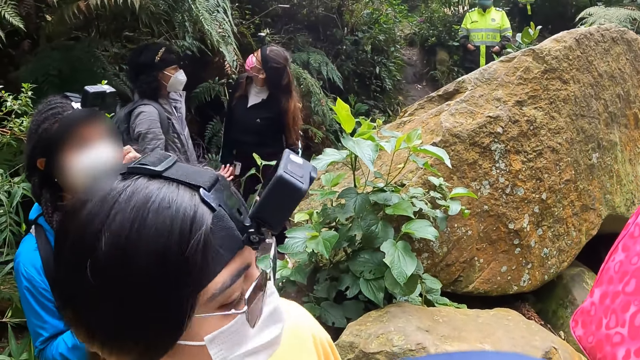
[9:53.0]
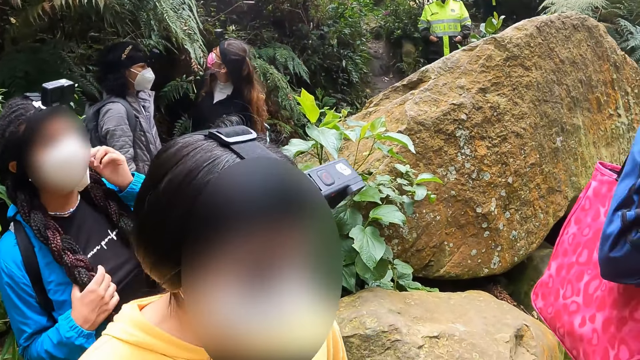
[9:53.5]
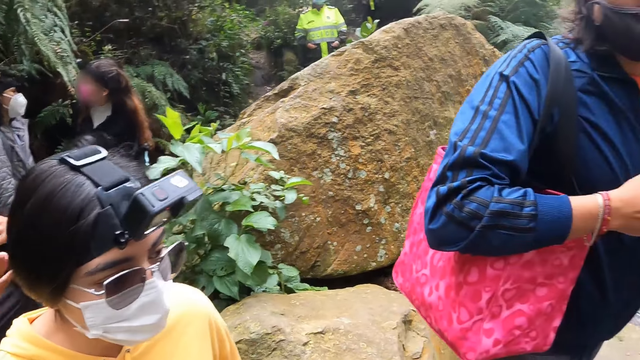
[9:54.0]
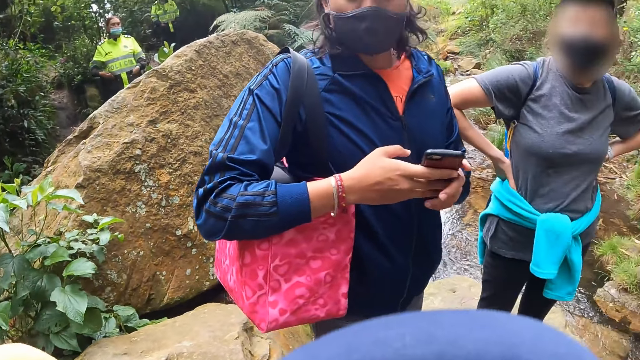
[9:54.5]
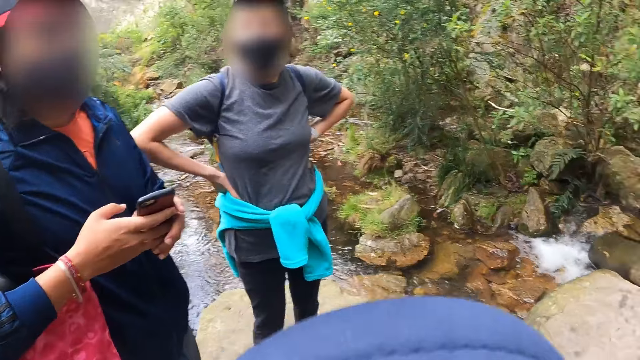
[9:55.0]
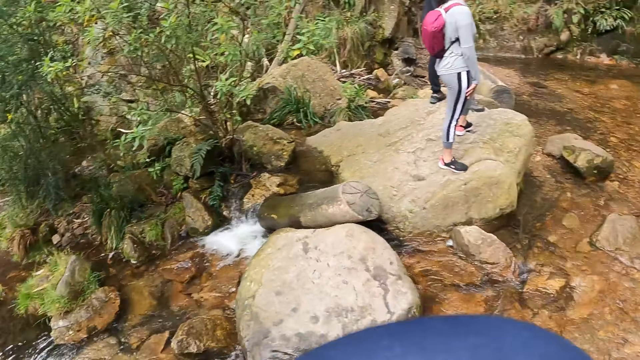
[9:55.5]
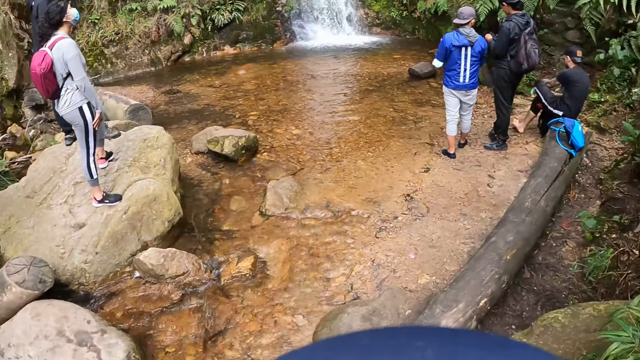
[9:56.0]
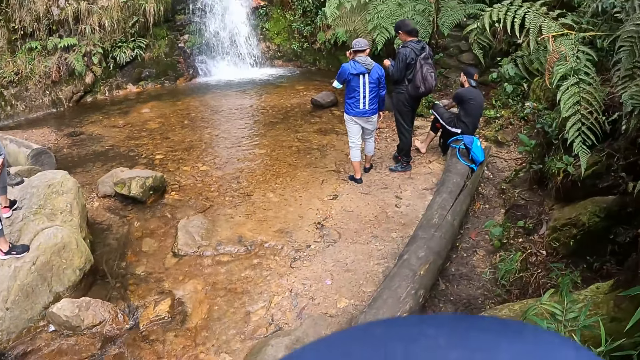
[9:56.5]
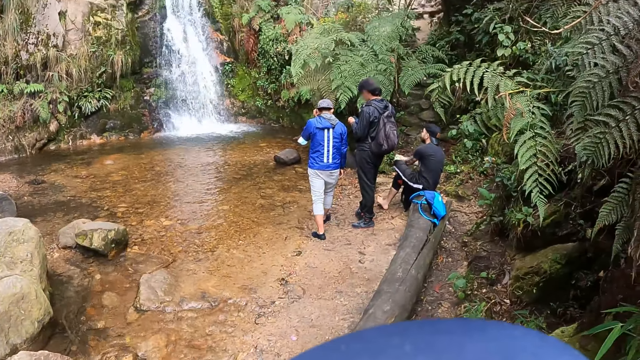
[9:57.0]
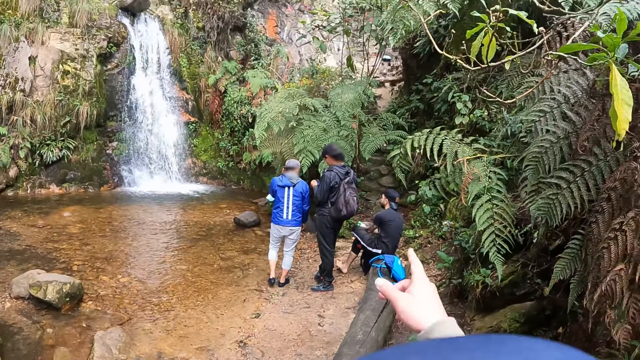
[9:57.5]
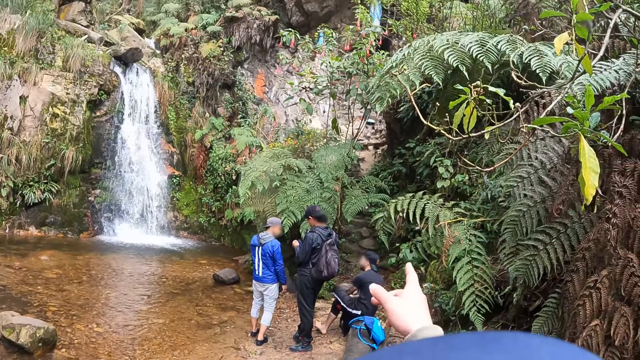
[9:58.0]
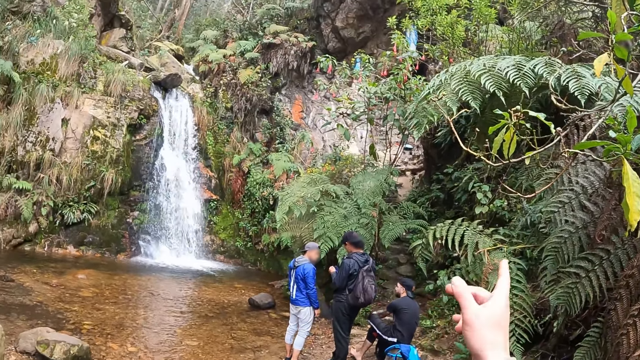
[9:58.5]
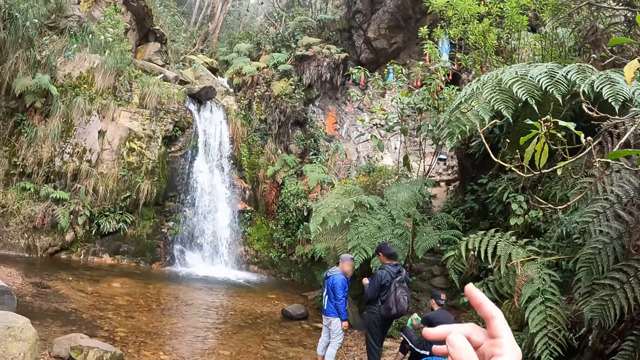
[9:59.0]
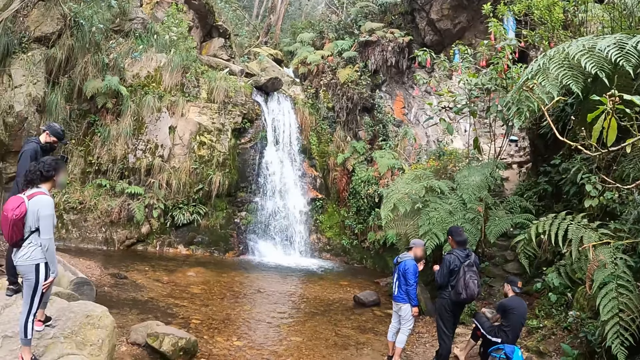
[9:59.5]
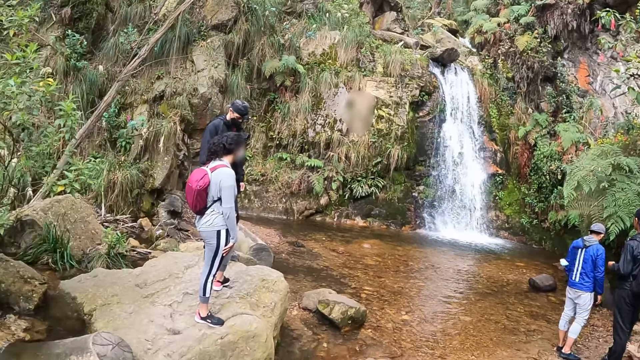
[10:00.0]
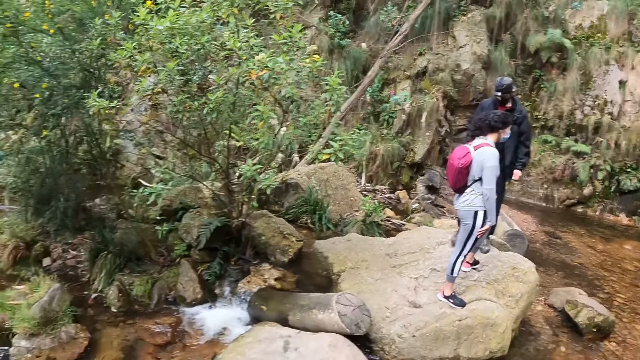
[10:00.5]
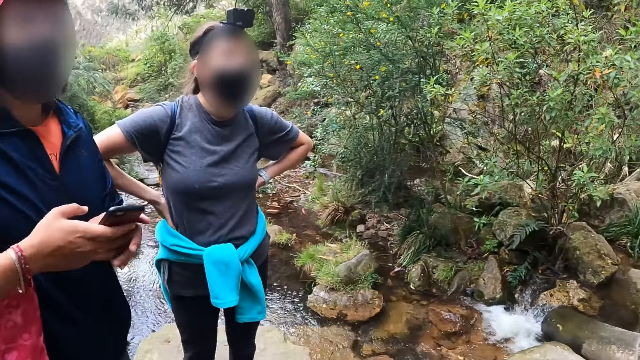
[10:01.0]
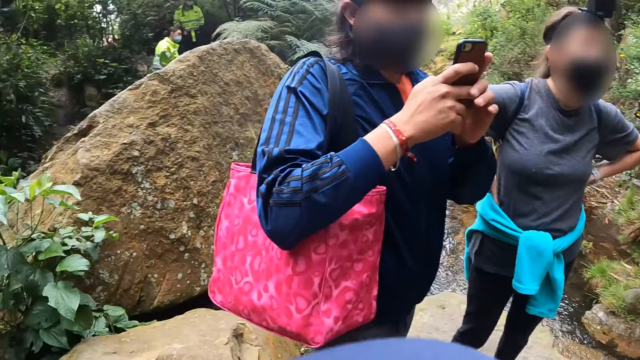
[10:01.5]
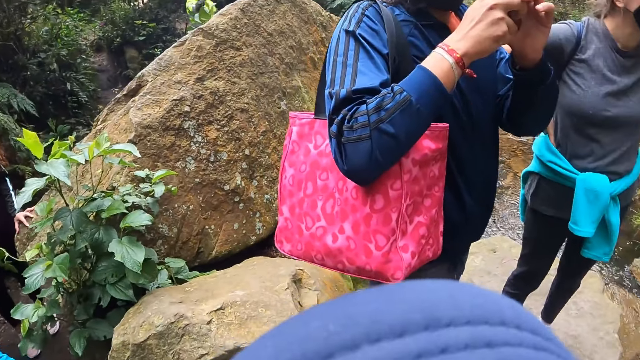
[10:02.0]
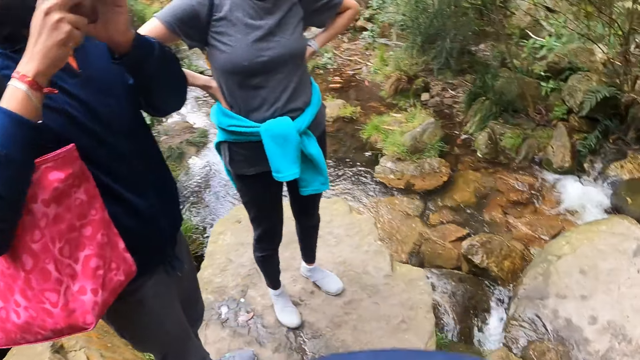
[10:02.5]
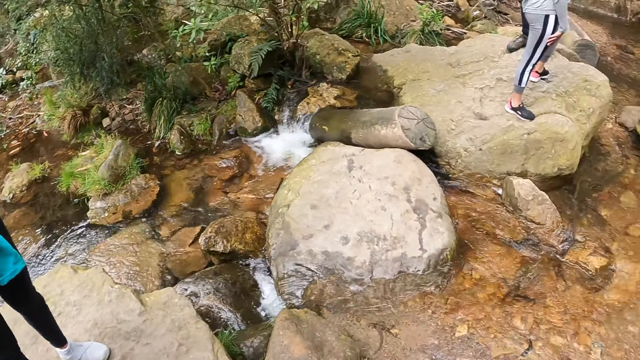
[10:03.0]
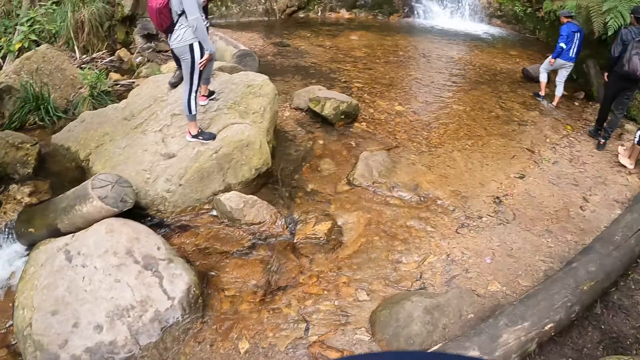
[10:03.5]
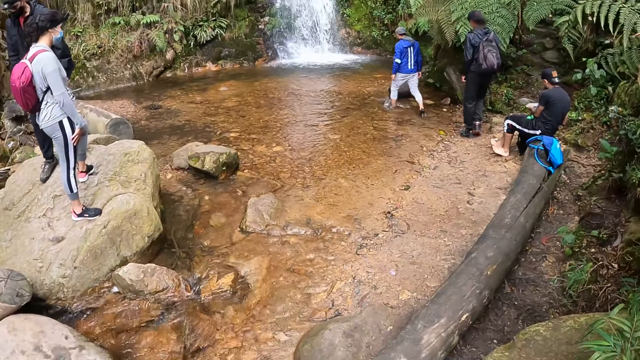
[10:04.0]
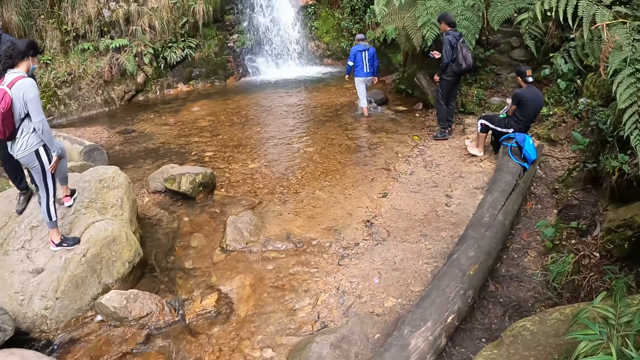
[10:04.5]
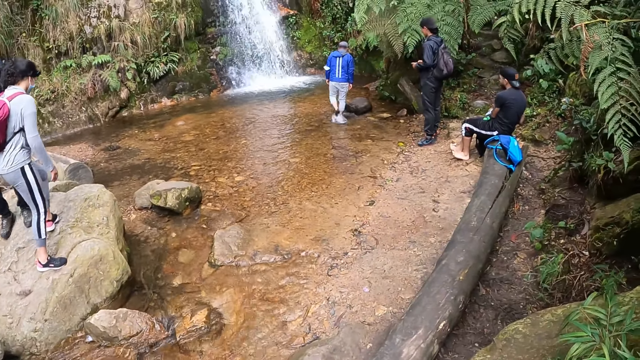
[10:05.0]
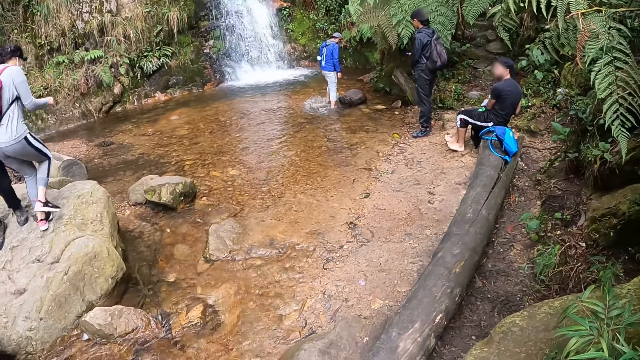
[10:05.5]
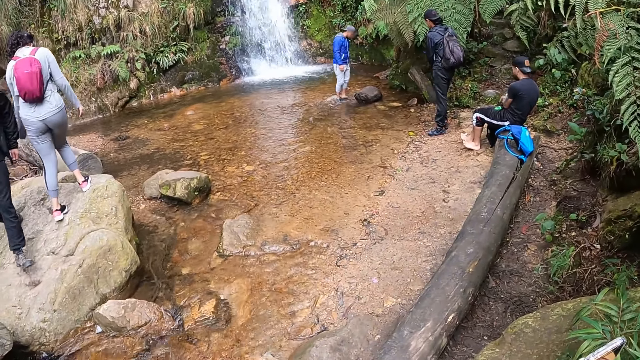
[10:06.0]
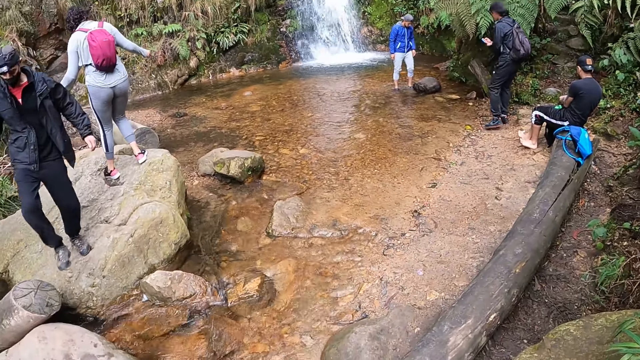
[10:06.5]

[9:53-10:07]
A woman looks around. The man holds the clothes with both hands. The camera wearer points towards a waterfall with his right hand. He points at the colleague. The woman operates the phone with both hands. A man holds a phone. Another man walks in a stream. A third man descends the rock.

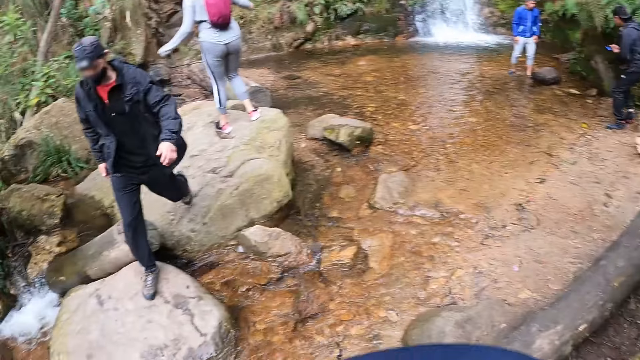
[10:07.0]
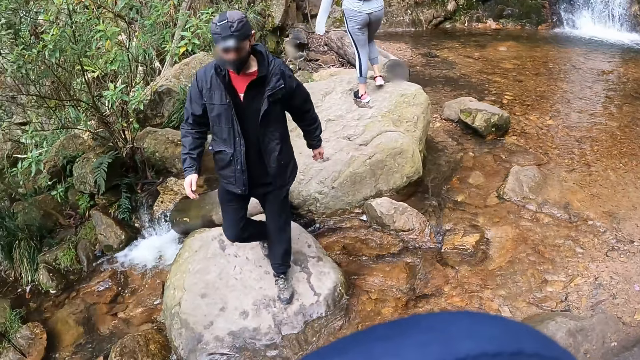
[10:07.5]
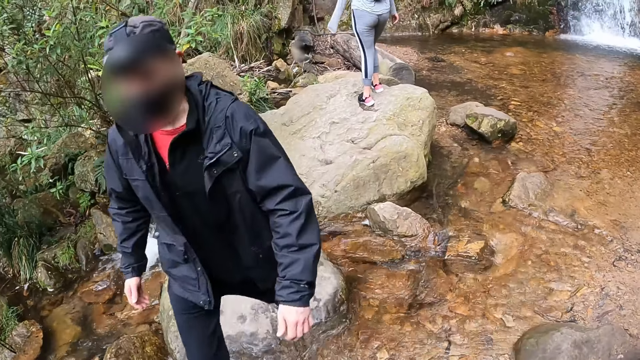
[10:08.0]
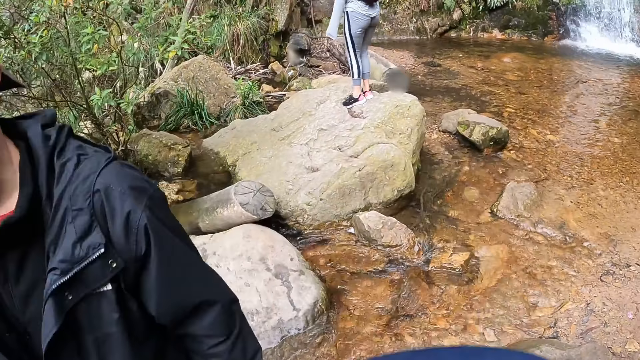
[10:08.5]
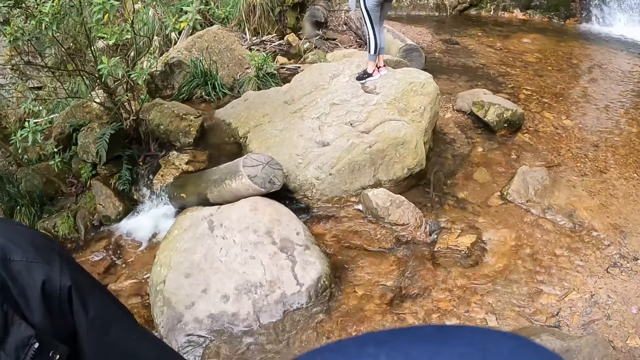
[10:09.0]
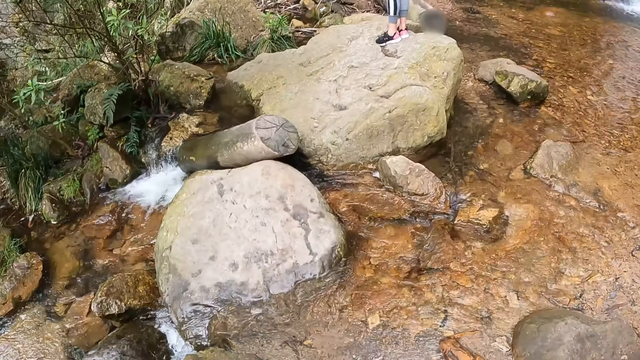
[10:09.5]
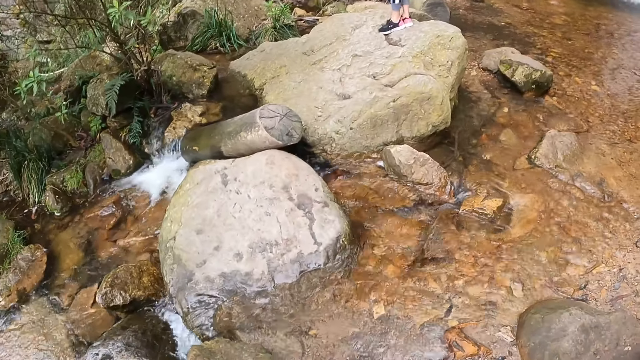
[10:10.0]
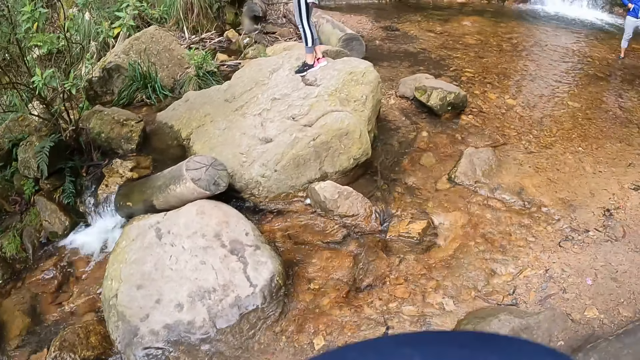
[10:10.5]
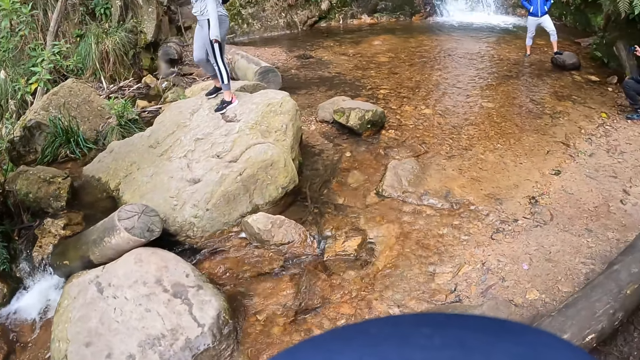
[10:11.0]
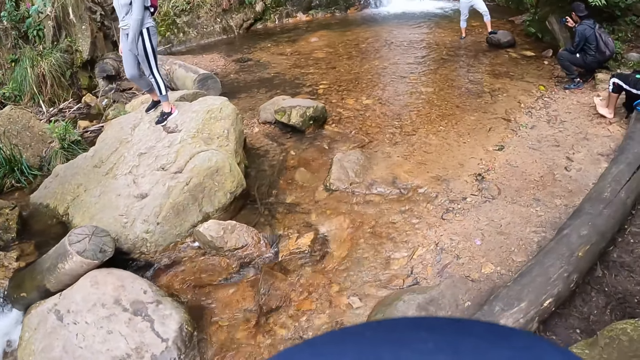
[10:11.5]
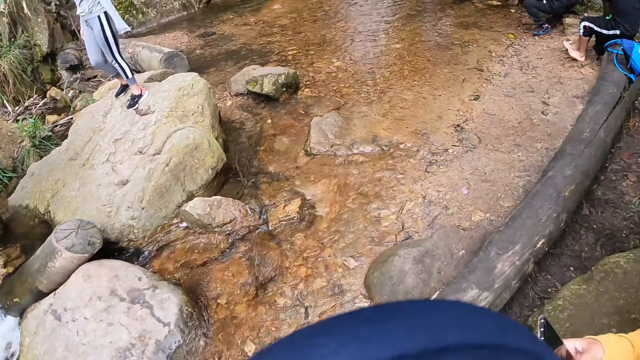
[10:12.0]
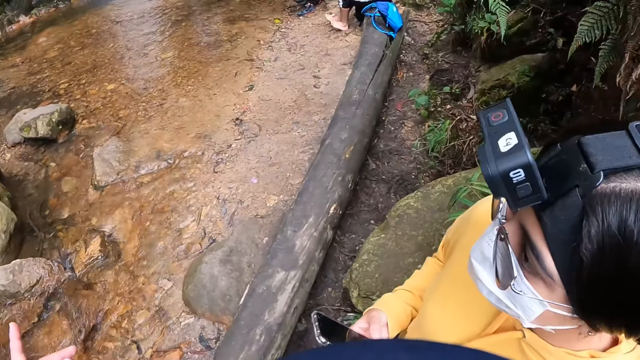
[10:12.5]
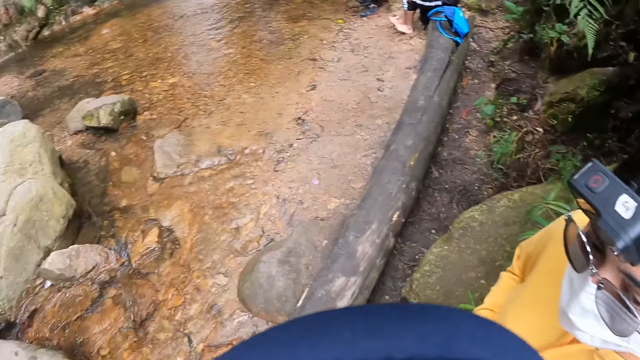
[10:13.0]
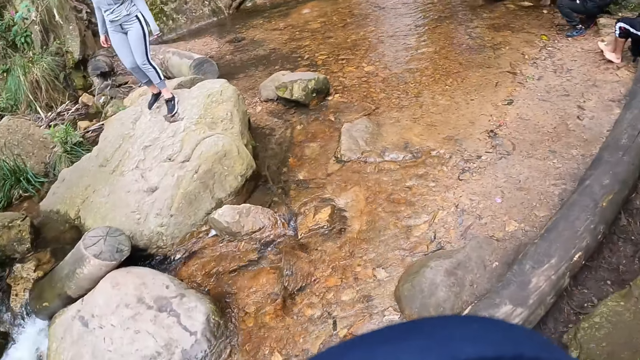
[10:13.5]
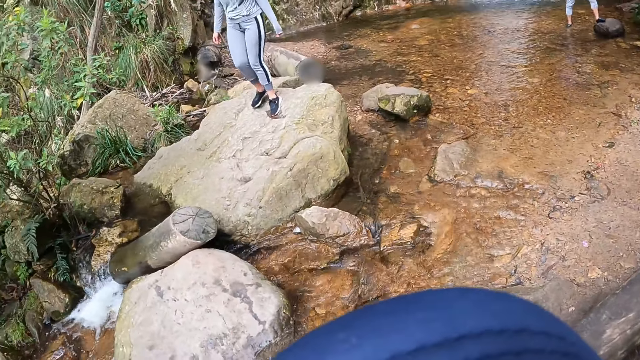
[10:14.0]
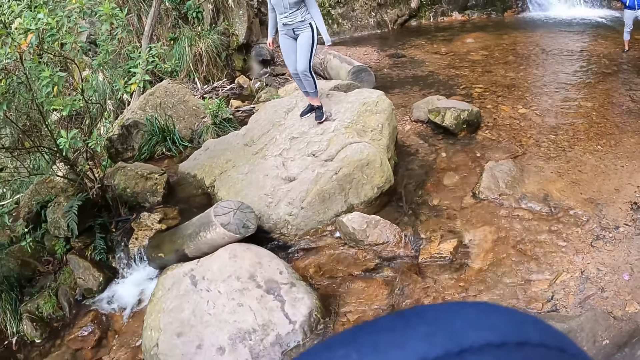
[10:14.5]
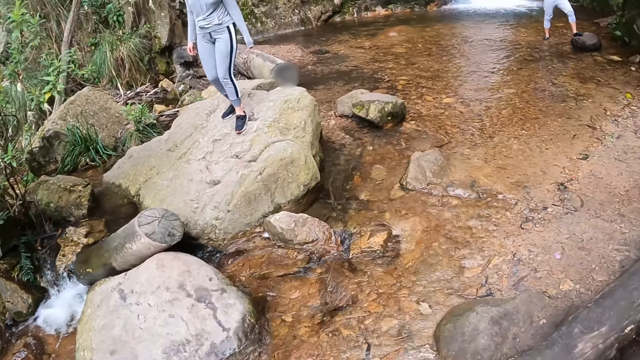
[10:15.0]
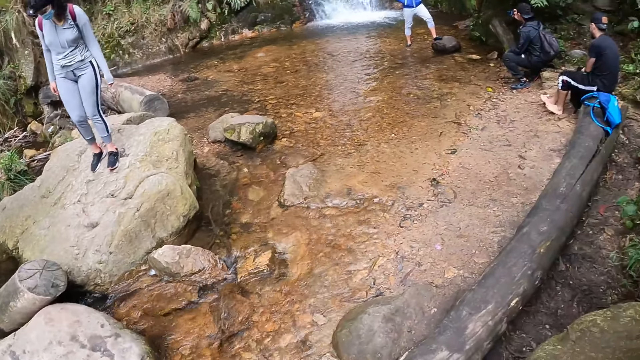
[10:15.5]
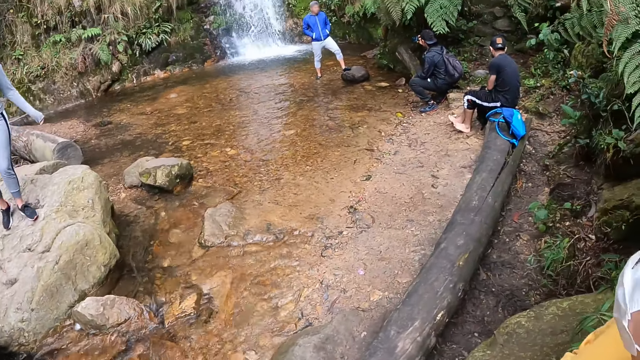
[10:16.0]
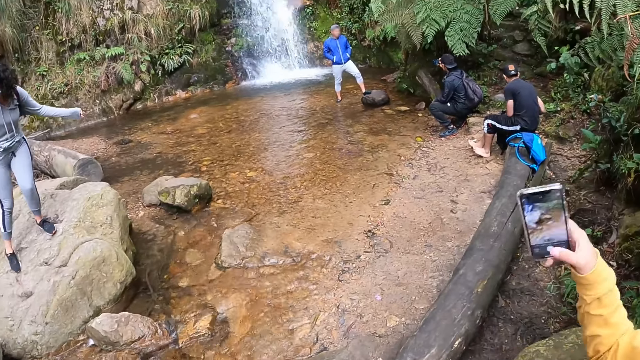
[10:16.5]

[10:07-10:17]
A man walks towards the camera wearer. The camera wearer looks at the water. The woman descends the rock. Another woman operates a phone with her right hand.
